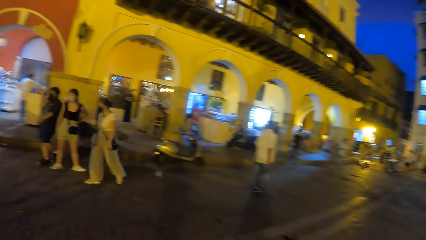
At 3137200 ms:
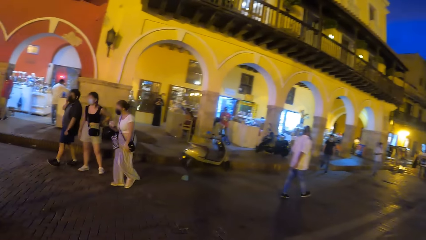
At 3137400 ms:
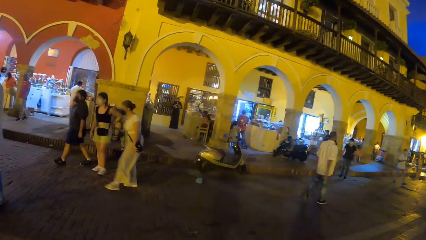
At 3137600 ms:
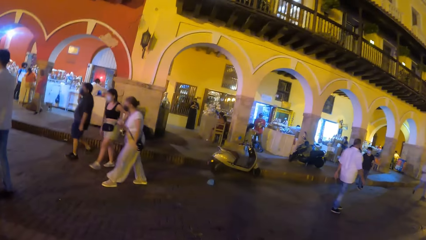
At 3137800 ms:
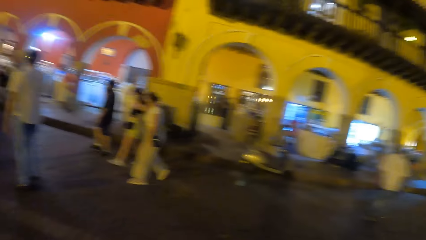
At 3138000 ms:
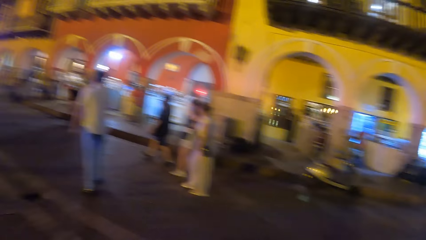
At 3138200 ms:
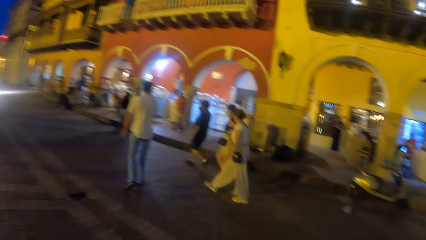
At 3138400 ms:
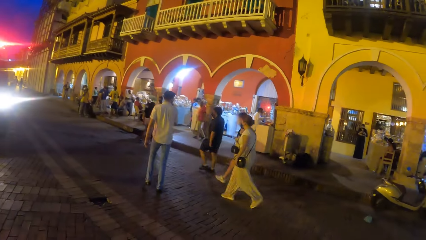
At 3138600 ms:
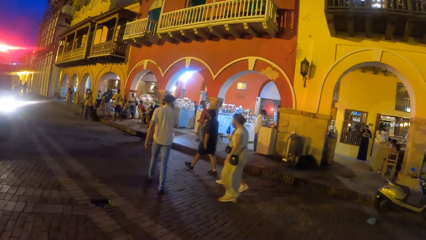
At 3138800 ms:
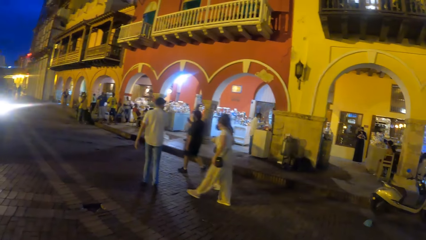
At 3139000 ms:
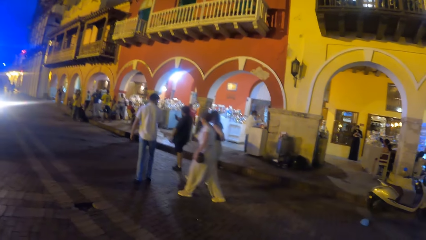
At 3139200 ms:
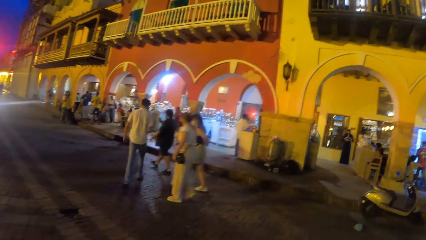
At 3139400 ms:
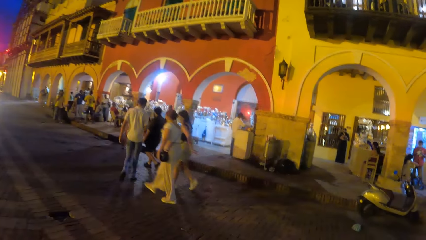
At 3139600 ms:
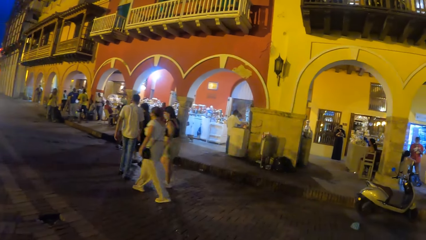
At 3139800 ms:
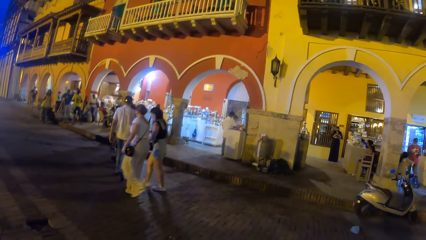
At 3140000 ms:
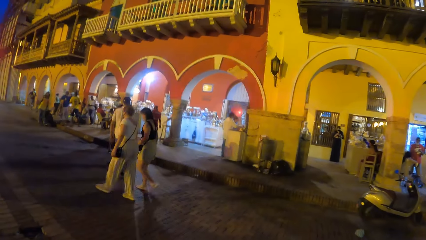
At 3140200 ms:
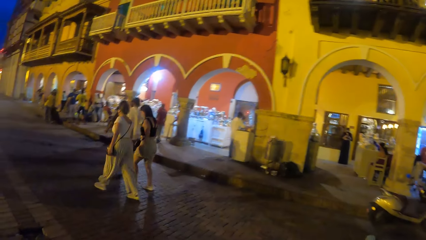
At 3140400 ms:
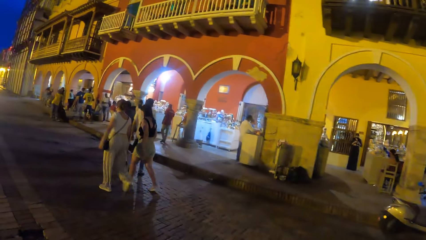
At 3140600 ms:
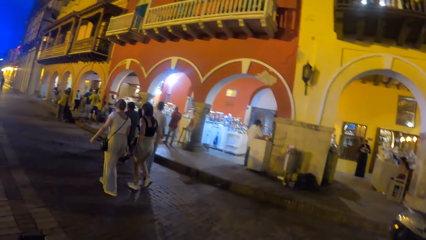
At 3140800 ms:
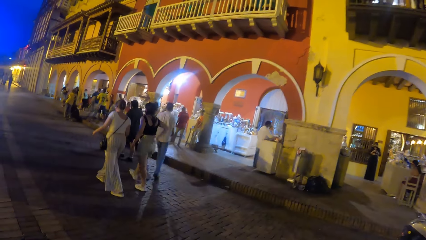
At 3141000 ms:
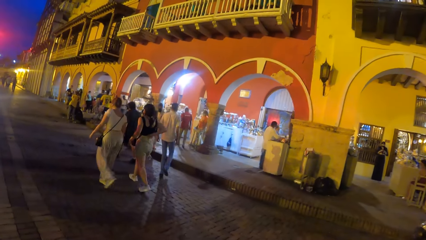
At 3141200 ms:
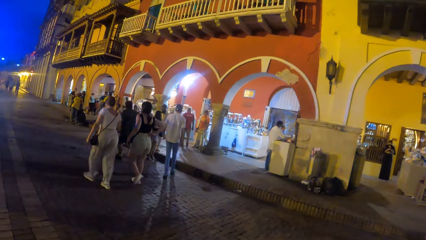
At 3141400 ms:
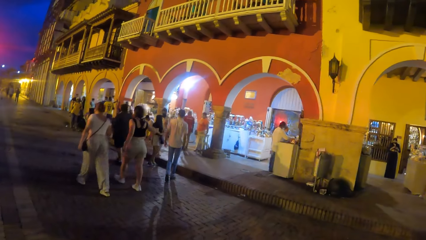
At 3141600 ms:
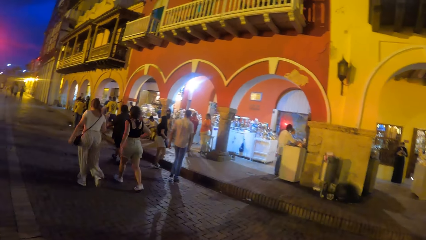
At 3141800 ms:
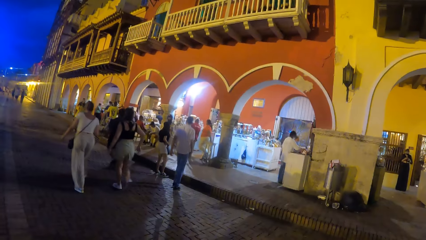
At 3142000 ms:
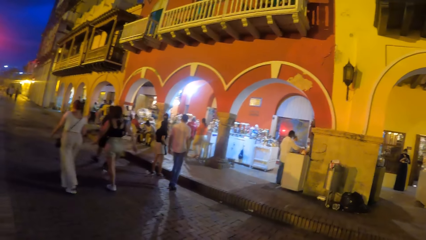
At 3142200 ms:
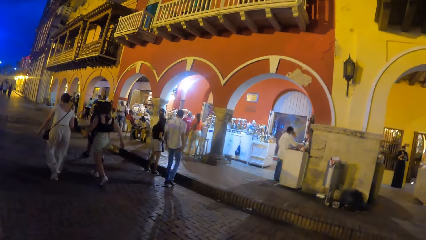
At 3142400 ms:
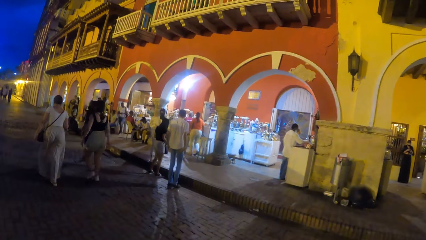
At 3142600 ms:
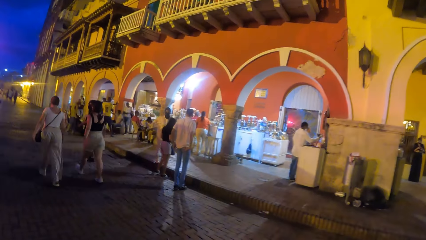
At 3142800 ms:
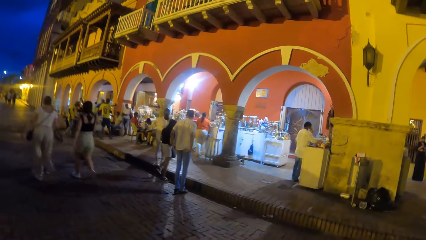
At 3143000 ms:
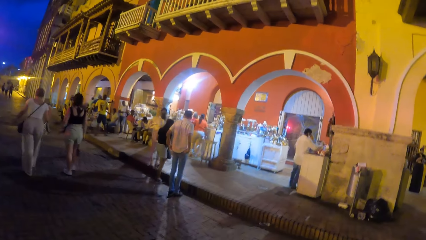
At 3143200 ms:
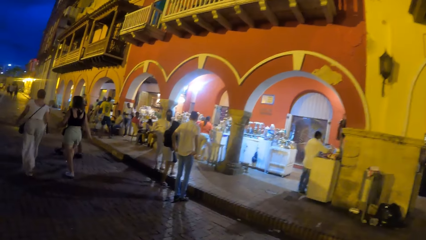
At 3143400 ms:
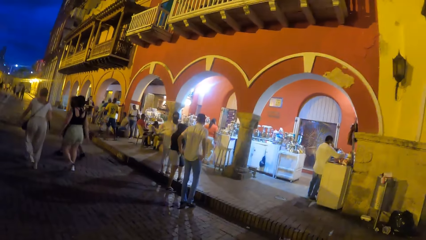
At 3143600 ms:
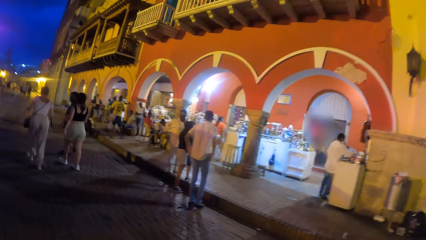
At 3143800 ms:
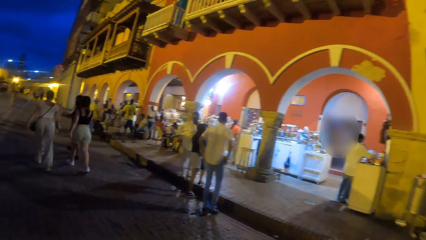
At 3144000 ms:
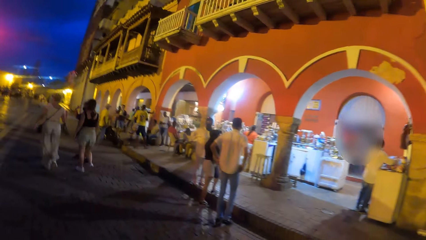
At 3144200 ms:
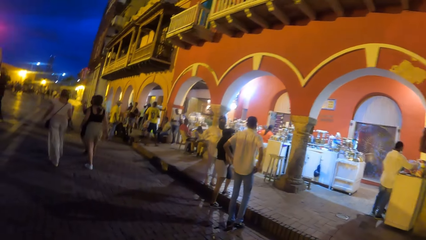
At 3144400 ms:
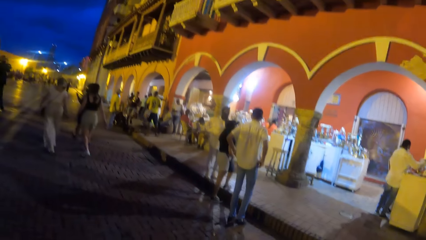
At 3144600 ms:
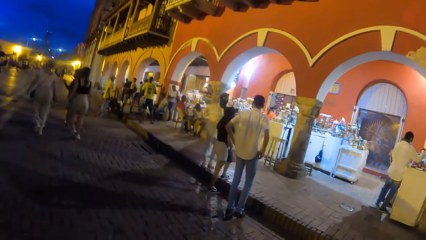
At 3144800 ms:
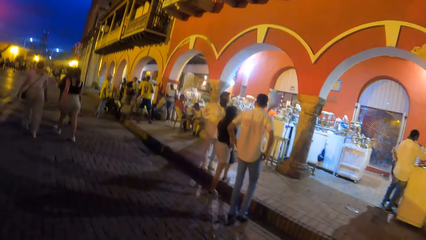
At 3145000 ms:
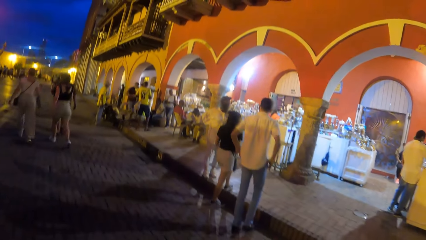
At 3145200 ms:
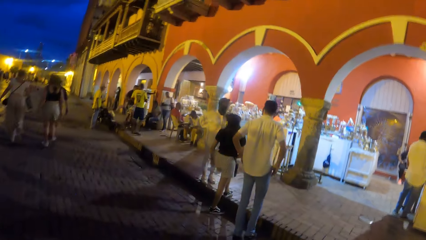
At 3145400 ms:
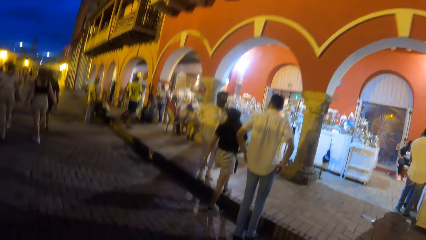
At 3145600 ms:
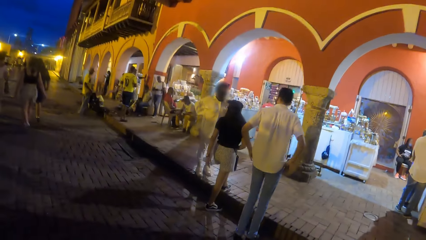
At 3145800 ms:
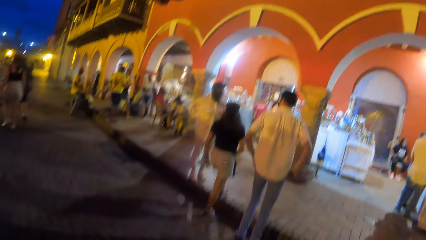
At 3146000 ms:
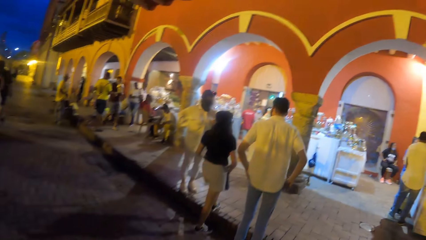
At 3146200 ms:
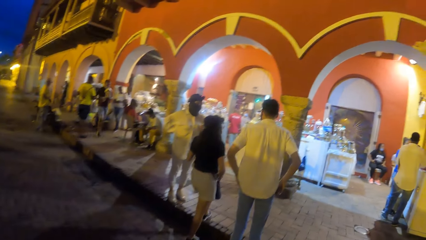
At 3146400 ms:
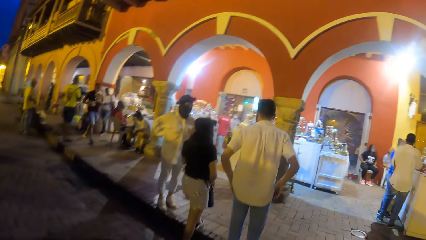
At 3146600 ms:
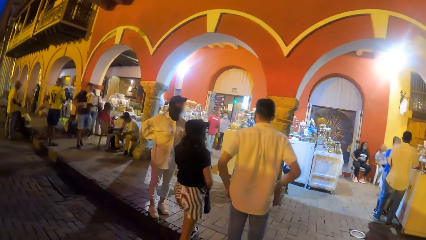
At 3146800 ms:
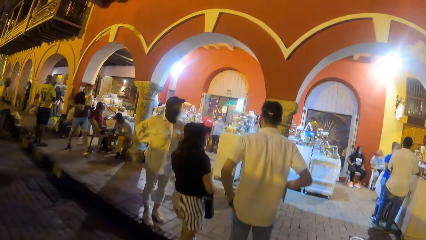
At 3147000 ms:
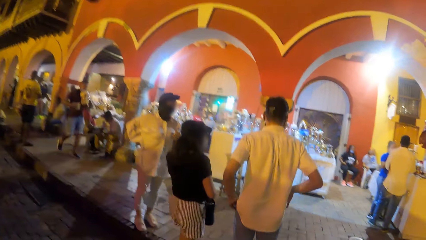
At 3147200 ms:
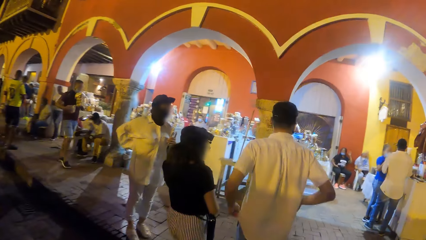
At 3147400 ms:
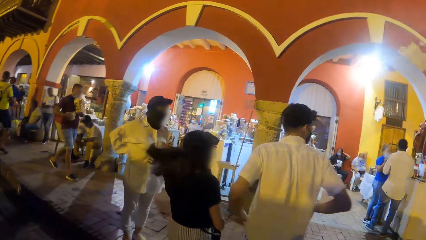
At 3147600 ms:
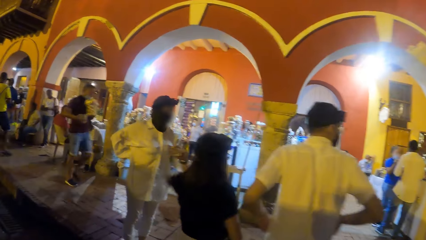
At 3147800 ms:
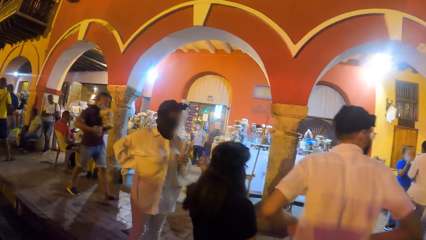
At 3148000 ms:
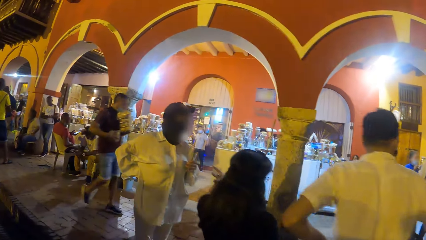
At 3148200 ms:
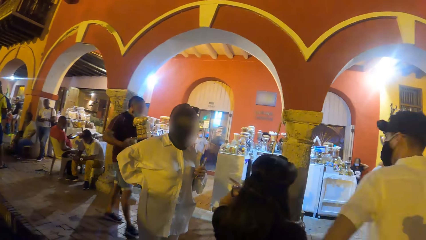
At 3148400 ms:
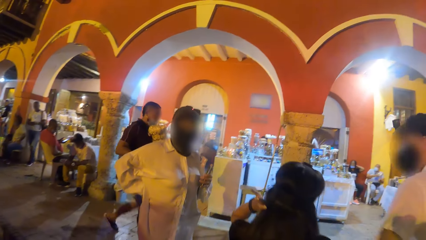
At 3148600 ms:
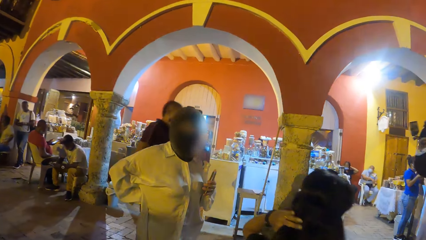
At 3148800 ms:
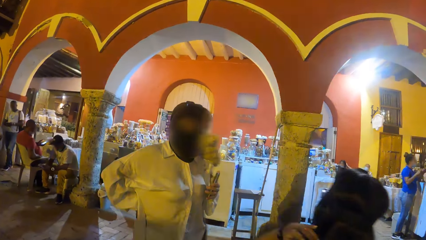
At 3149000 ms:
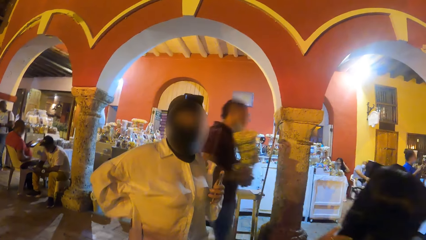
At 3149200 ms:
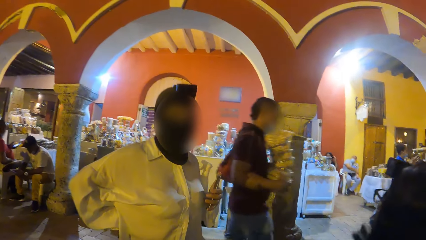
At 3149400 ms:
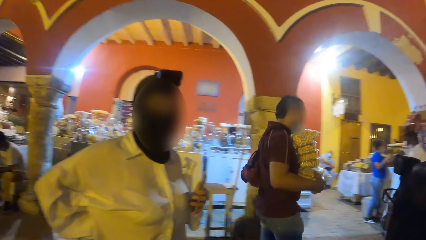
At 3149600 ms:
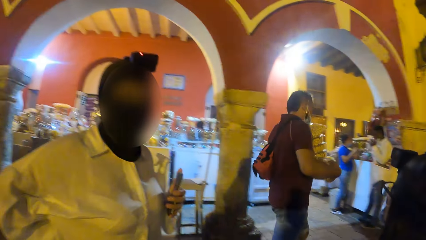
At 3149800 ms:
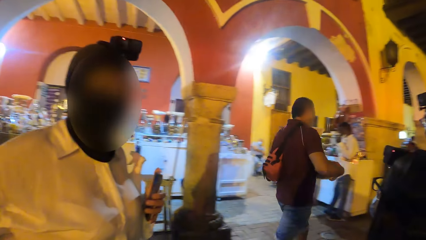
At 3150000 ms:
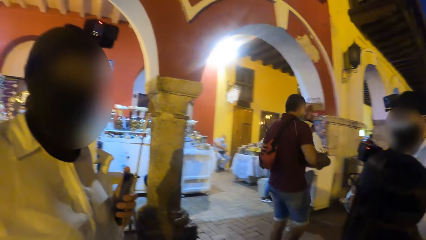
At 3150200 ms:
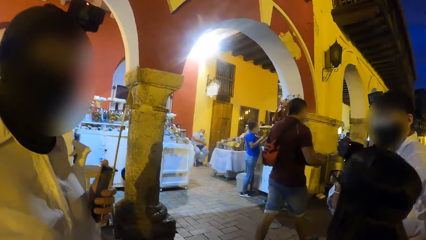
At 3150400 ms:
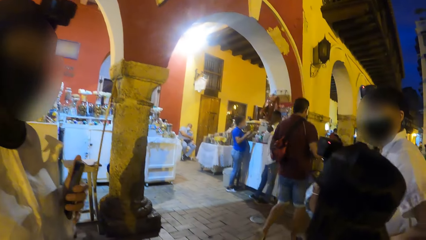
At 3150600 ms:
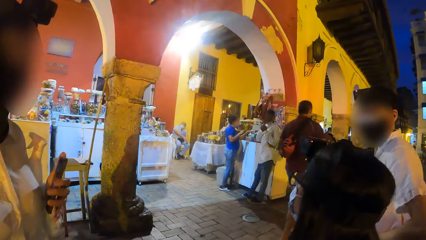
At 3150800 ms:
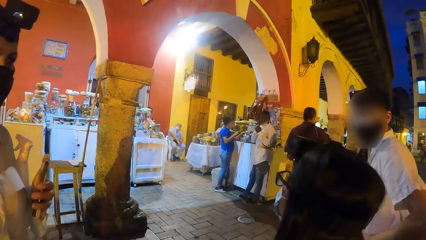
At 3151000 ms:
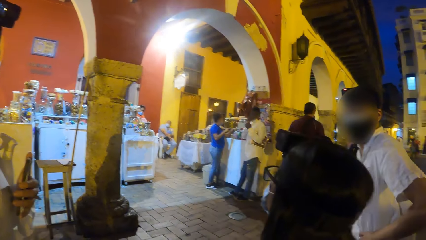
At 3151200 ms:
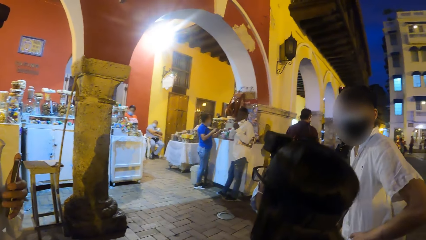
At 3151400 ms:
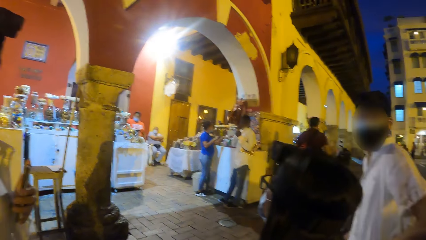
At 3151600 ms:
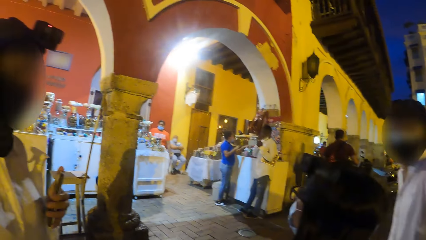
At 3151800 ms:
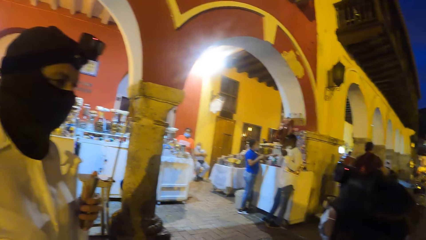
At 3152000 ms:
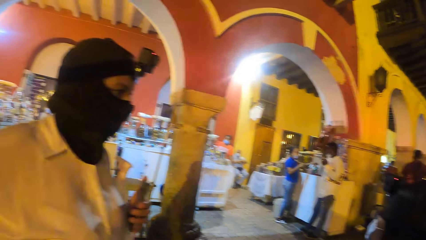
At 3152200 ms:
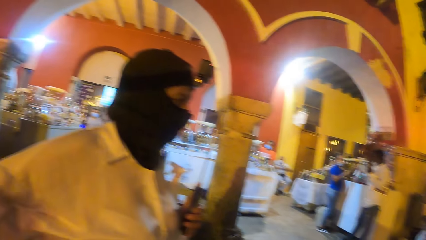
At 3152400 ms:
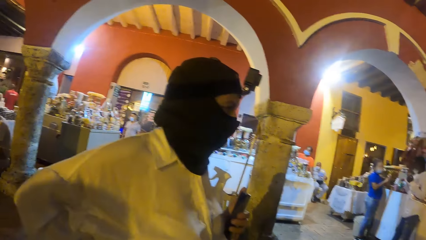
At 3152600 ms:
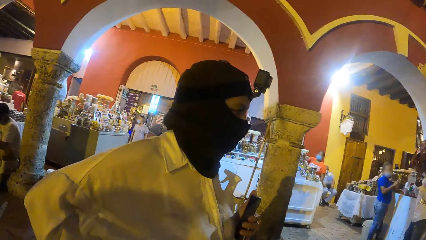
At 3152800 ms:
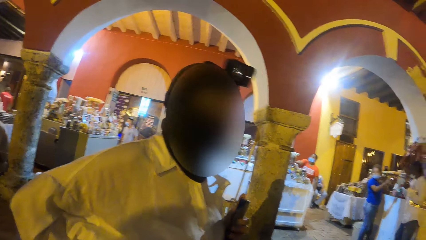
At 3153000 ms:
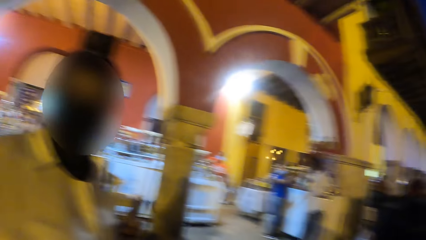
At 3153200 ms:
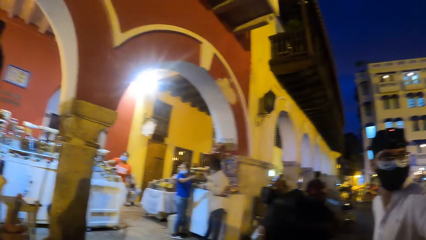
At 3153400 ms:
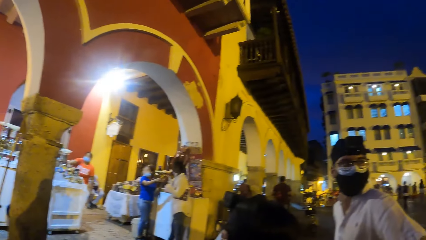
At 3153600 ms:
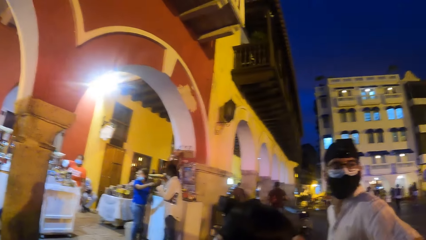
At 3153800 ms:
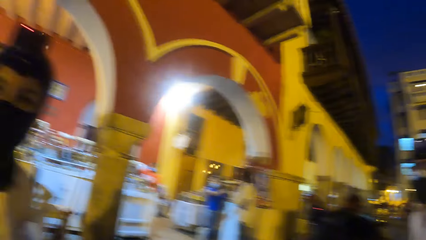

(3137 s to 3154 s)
The man walks towards the woman and another woman on the road. The man touches clothes and stands. The camera wearer walks towards the man, the other woman and the first woman. The first woman packs her hair with her right hand. The other woman holds a phone in her left hand. The camera wearer interacts with the other woman. They stand.
